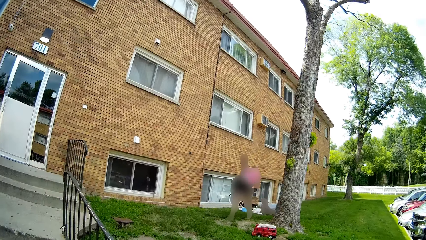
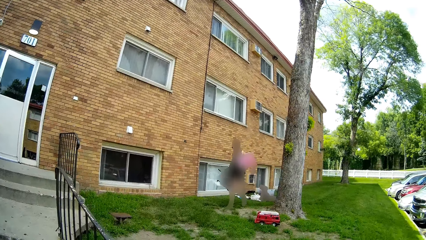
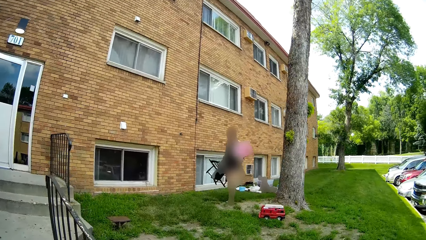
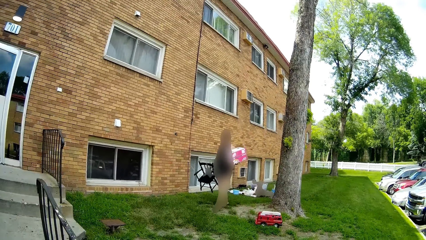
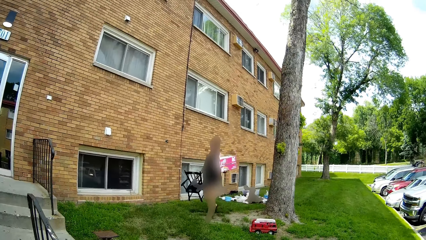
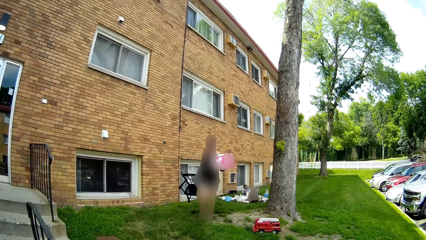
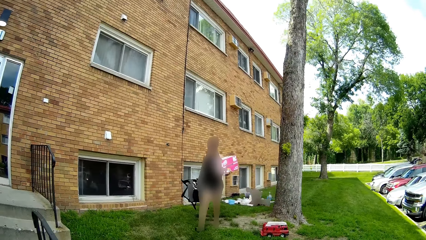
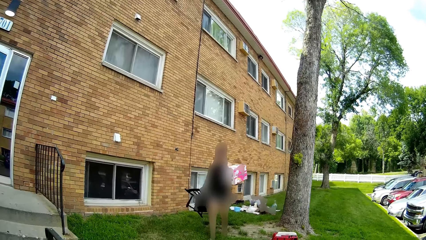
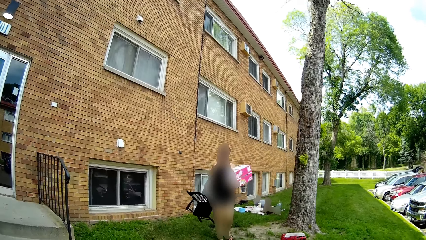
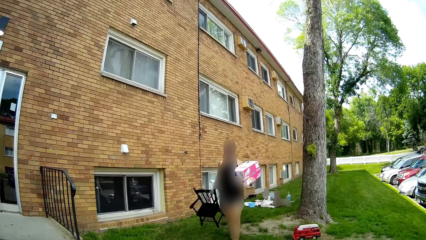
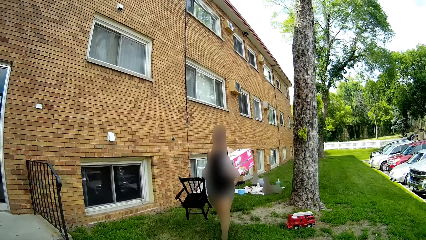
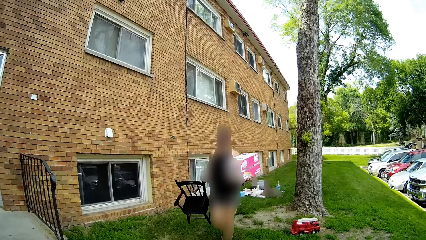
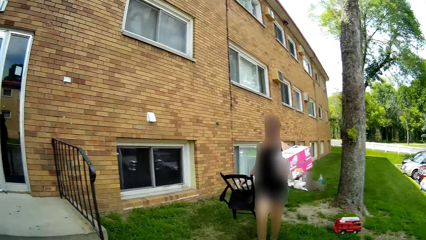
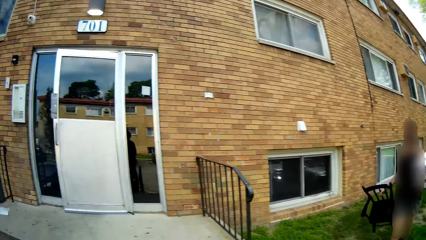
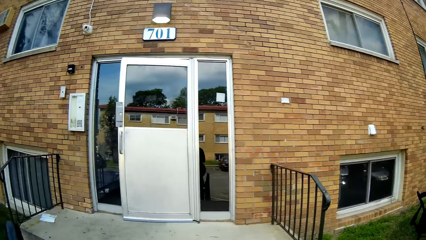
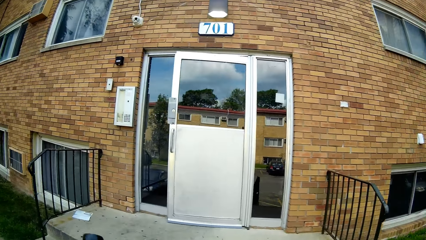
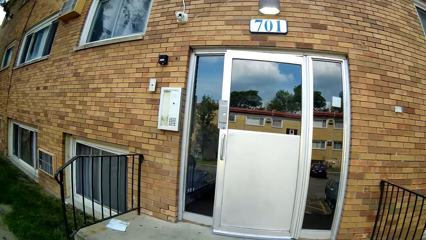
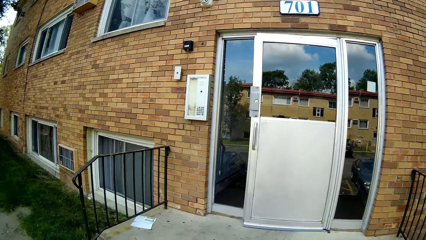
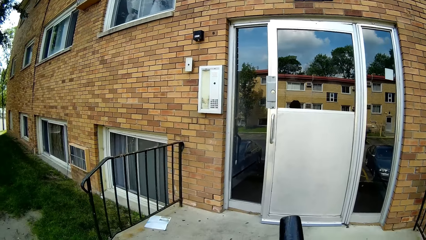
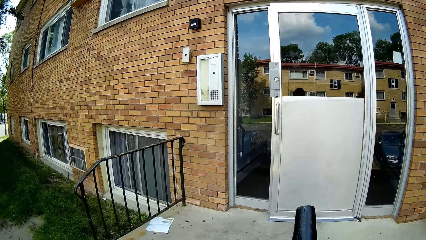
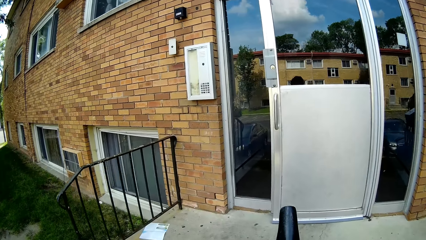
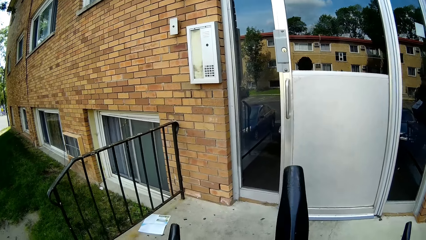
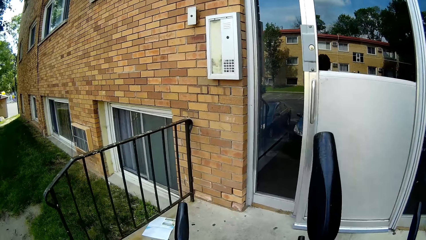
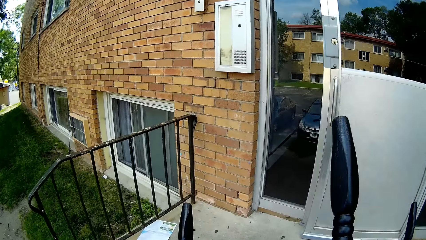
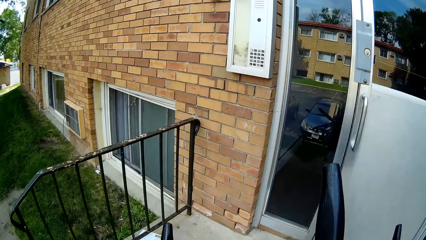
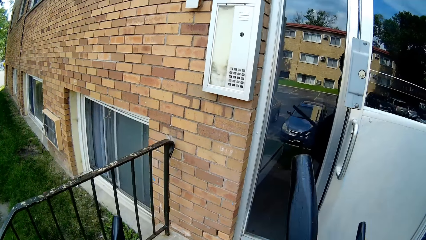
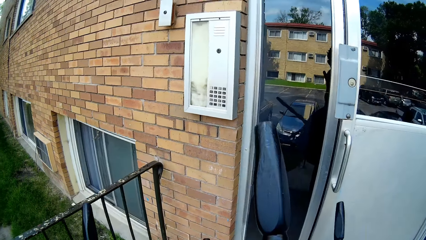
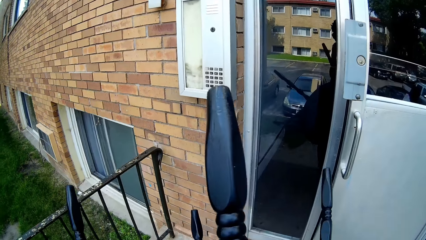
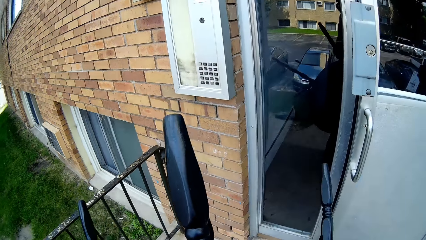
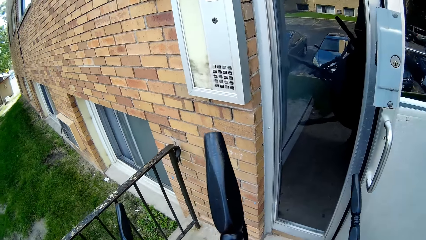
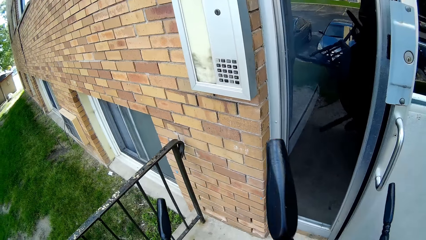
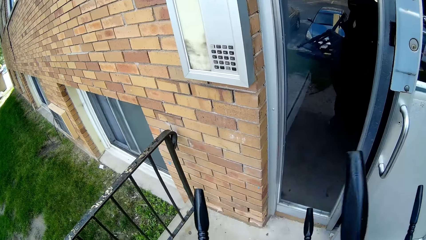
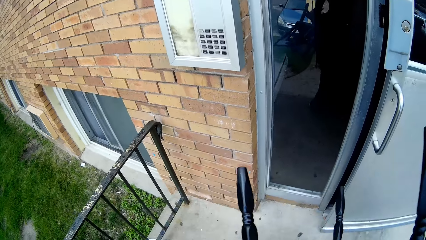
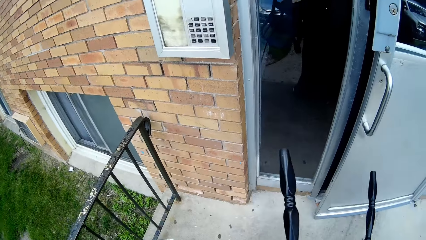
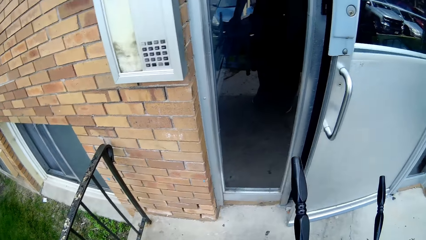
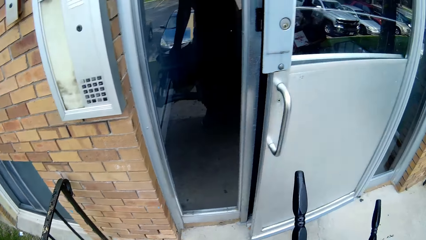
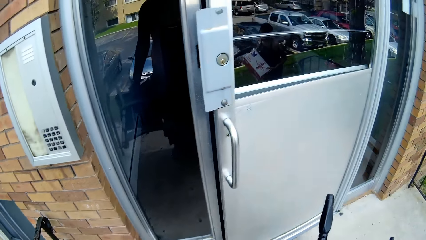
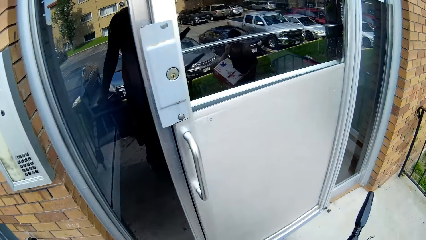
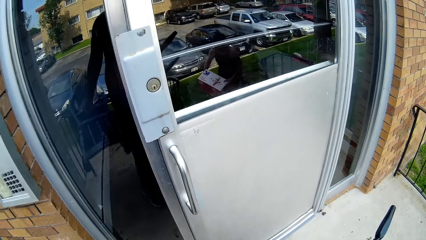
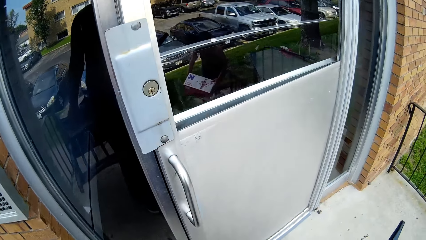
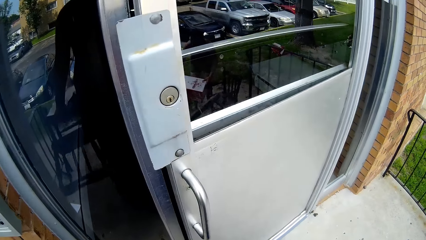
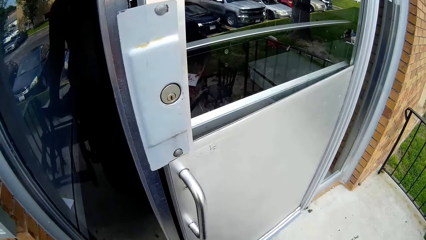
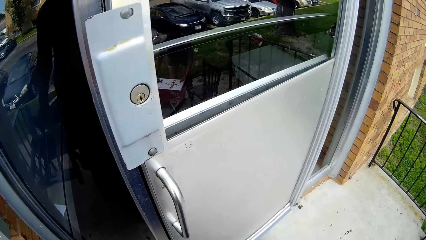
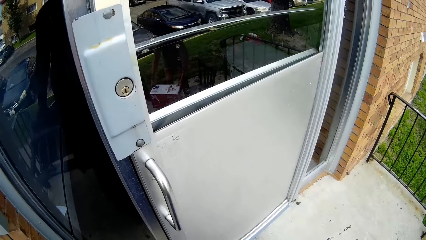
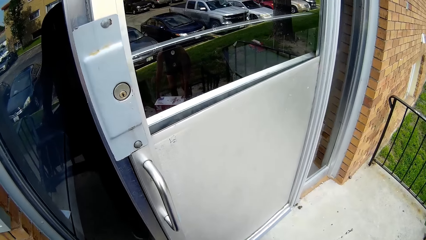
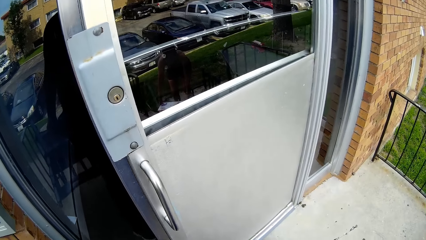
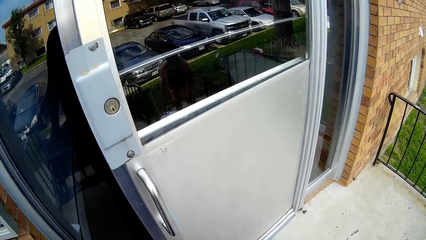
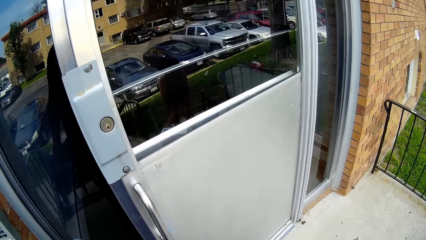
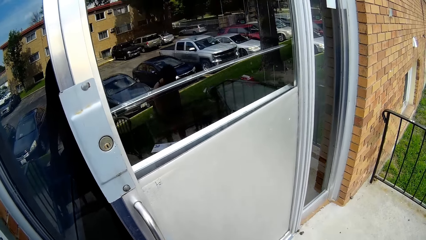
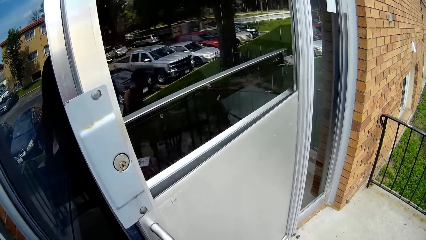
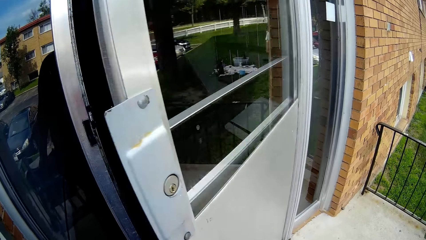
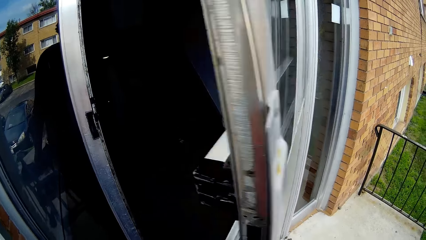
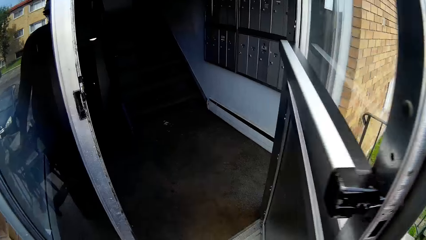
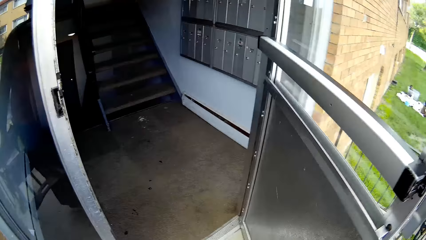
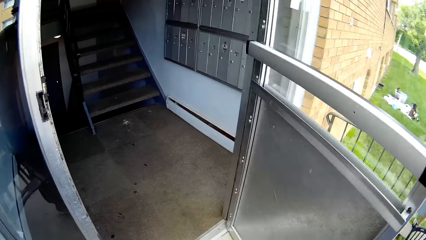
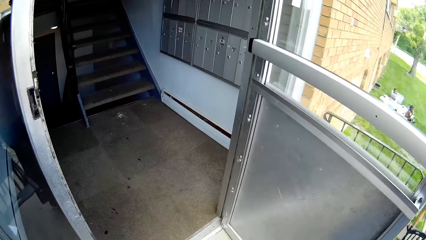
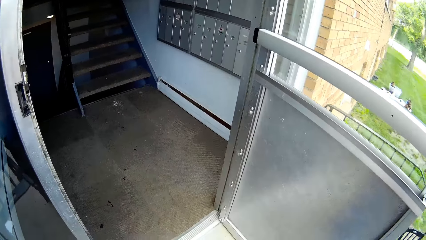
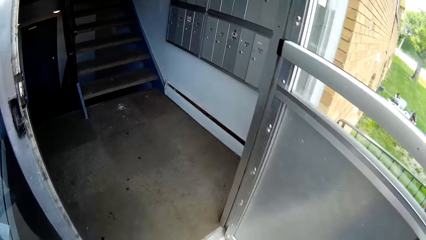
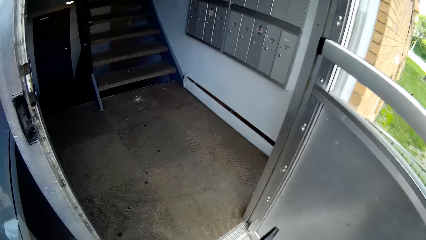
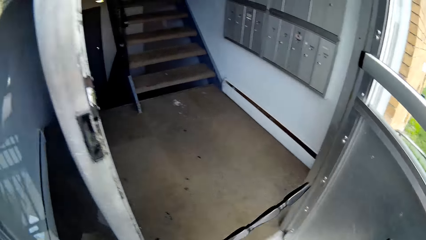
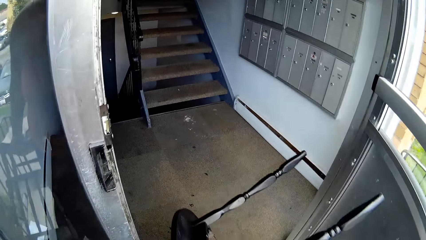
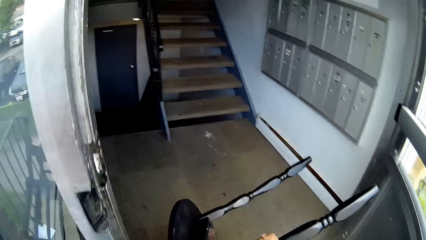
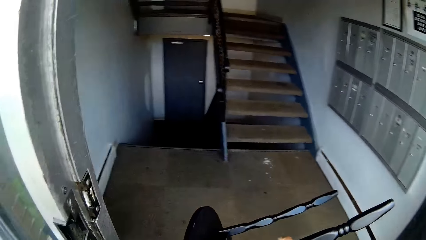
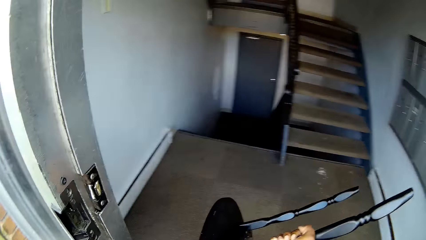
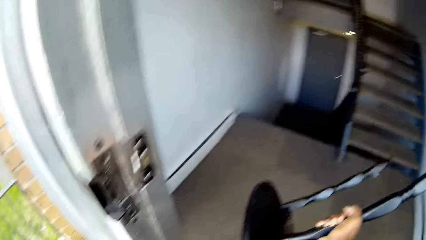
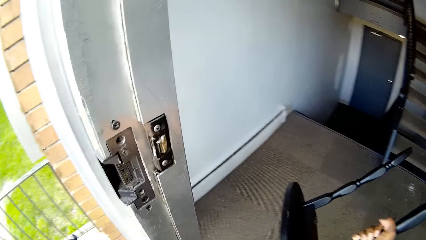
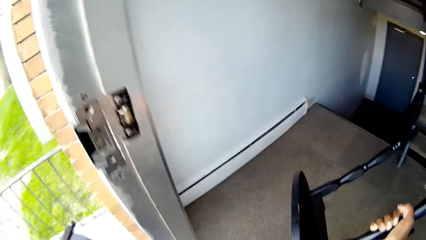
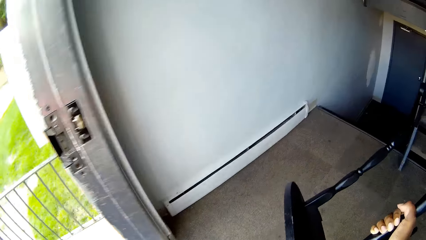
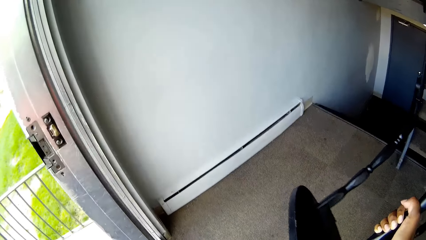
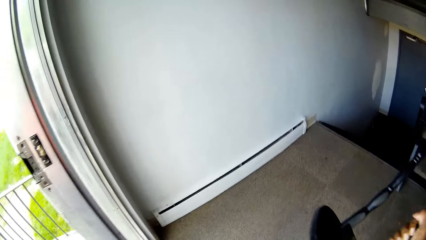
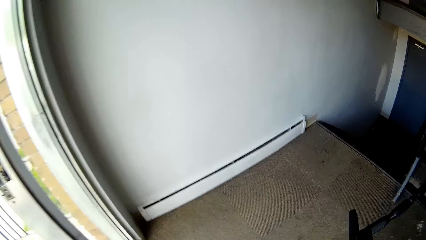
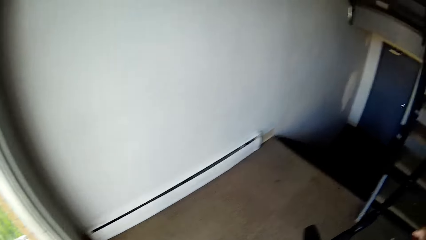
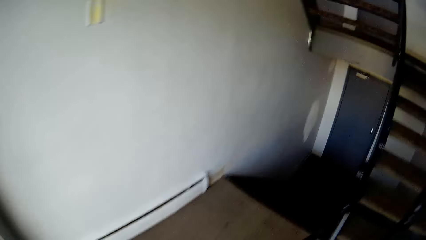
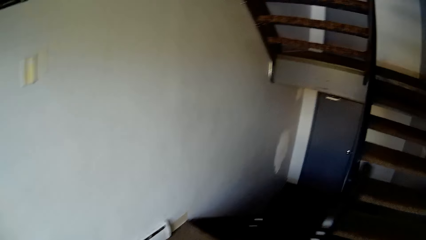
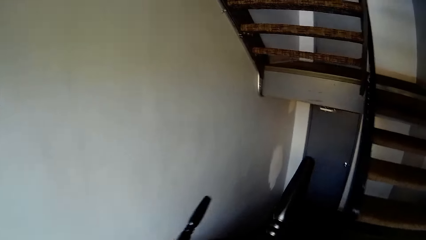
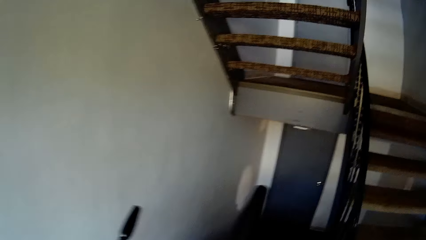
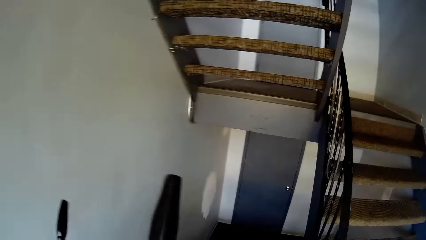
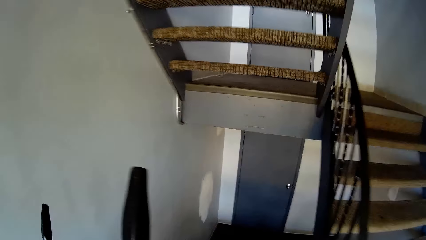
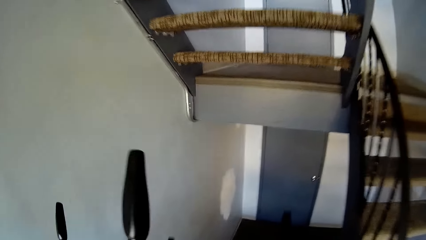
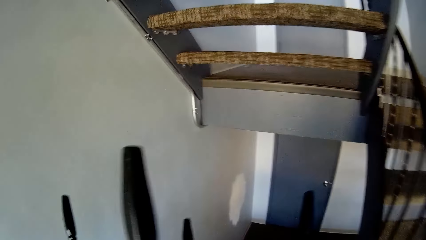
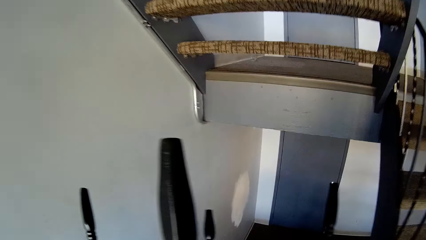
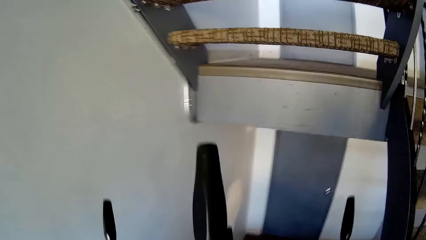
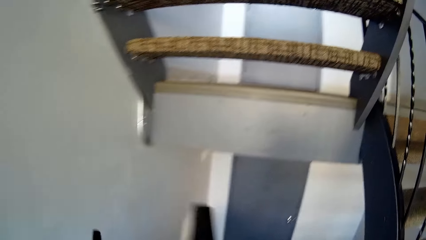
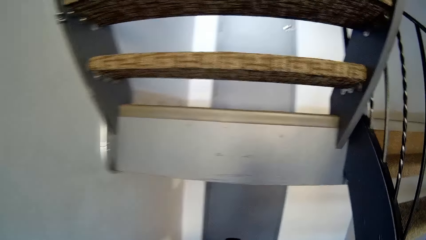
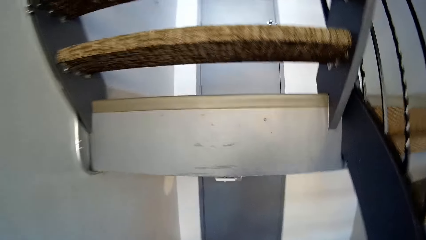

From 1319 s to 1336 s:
A woman walks carrying a carton and a chair. The camera wearer interacts with the kids. They open the door. They enter a stairs area of a building from the outer space of the building.
